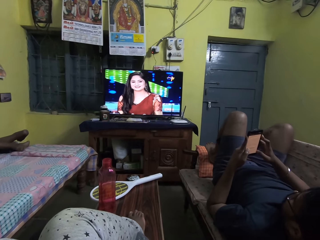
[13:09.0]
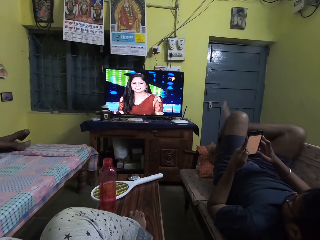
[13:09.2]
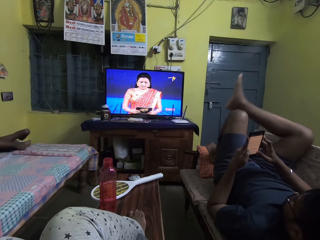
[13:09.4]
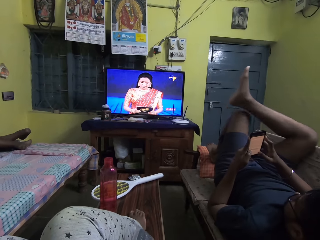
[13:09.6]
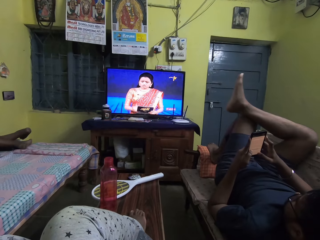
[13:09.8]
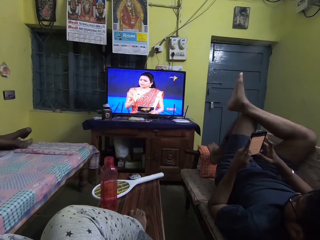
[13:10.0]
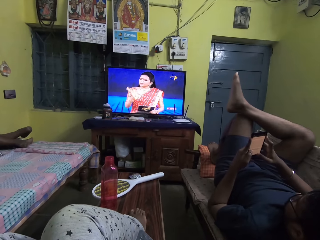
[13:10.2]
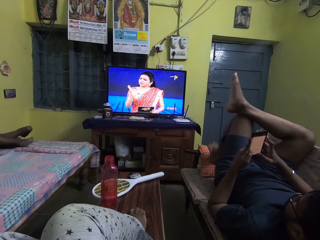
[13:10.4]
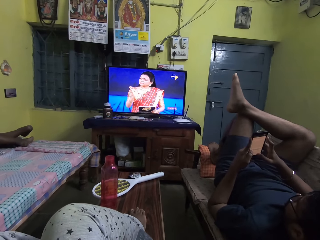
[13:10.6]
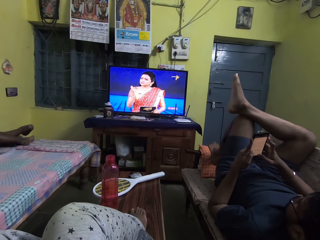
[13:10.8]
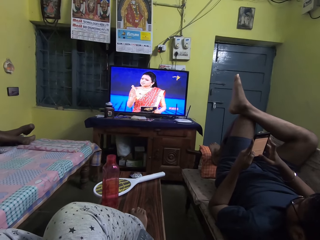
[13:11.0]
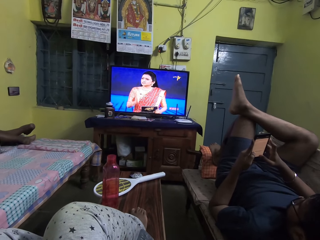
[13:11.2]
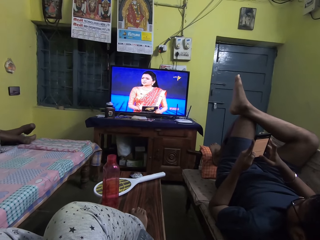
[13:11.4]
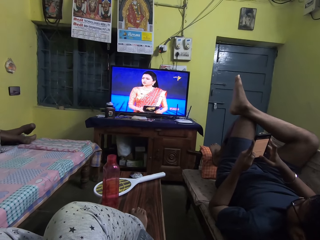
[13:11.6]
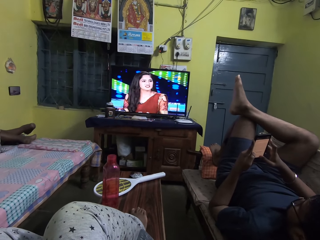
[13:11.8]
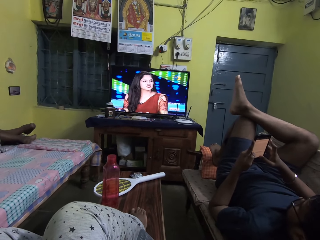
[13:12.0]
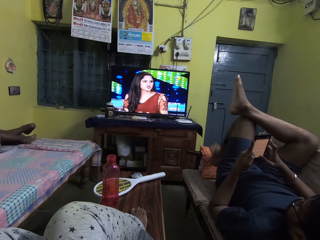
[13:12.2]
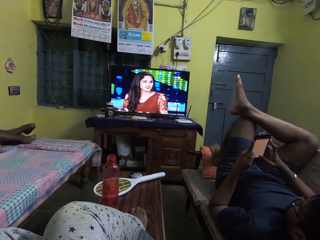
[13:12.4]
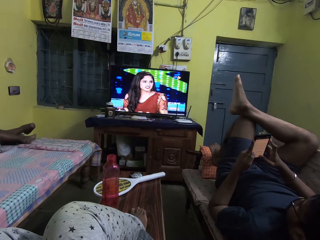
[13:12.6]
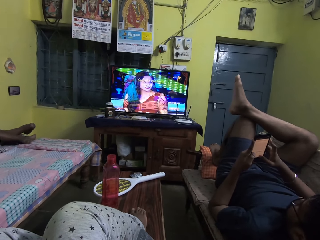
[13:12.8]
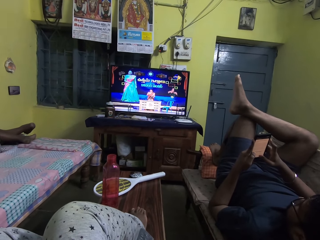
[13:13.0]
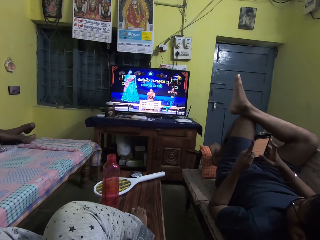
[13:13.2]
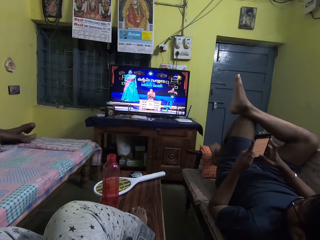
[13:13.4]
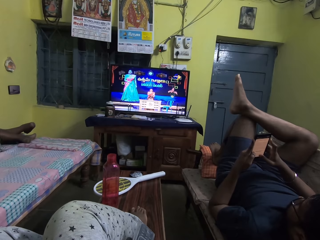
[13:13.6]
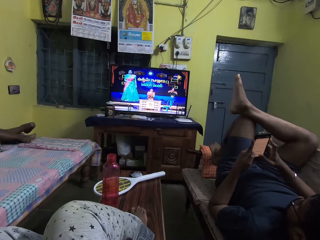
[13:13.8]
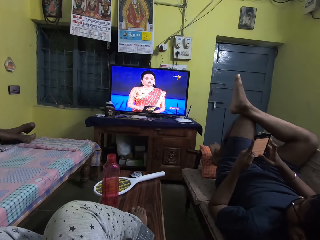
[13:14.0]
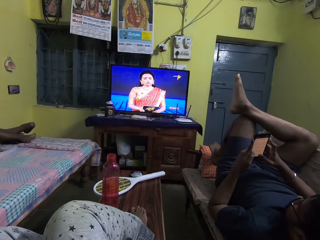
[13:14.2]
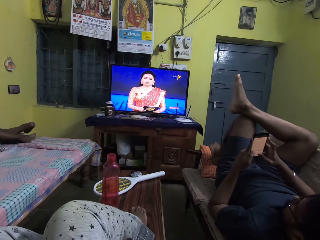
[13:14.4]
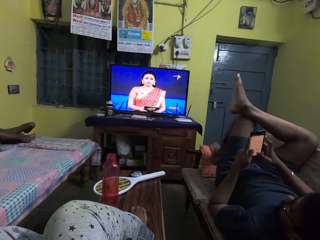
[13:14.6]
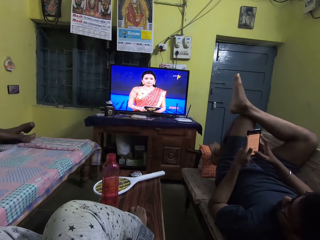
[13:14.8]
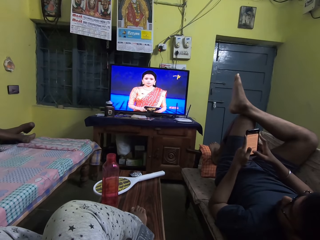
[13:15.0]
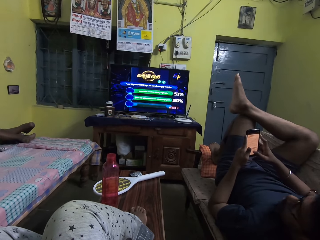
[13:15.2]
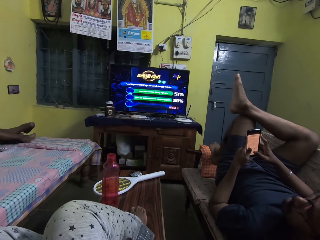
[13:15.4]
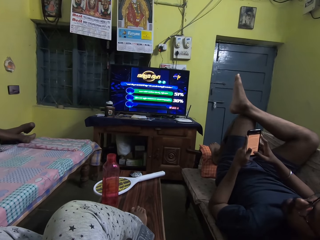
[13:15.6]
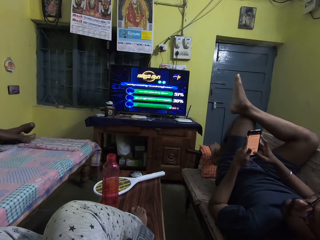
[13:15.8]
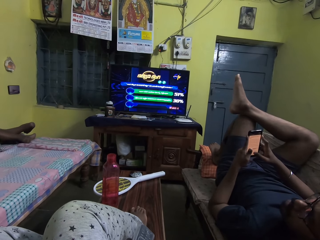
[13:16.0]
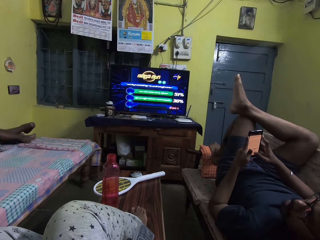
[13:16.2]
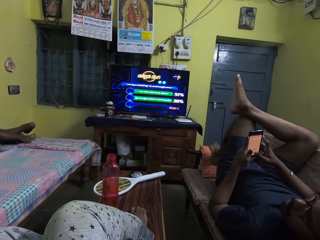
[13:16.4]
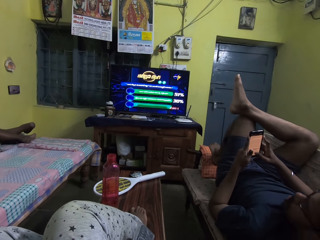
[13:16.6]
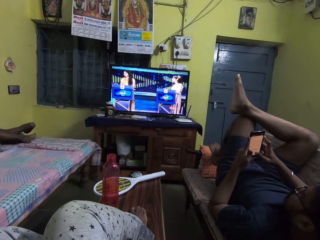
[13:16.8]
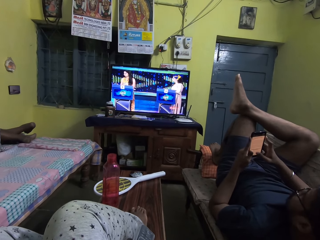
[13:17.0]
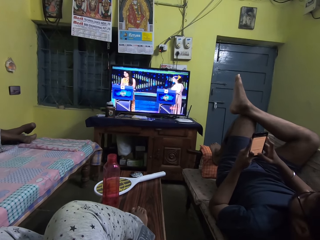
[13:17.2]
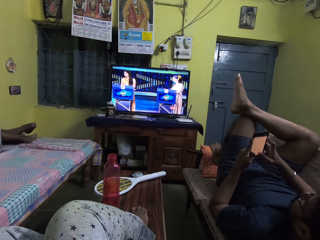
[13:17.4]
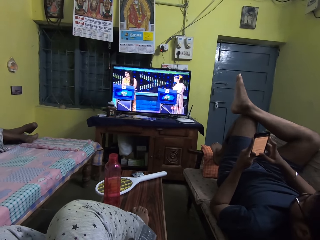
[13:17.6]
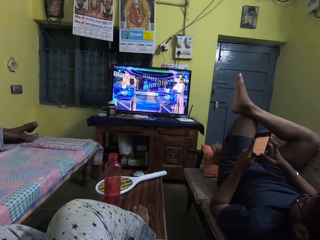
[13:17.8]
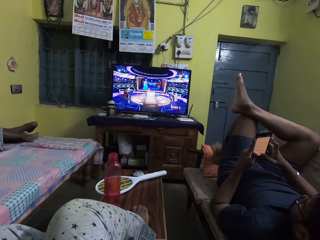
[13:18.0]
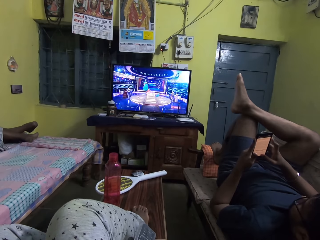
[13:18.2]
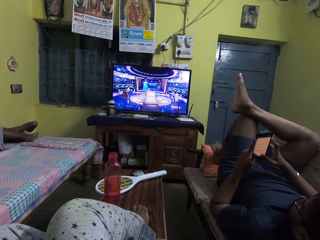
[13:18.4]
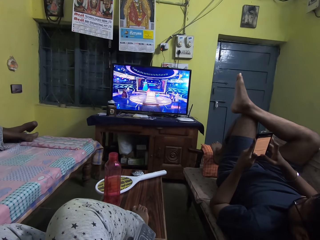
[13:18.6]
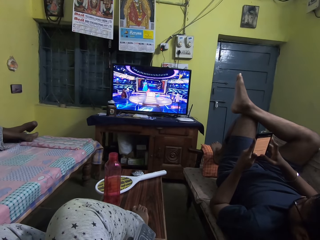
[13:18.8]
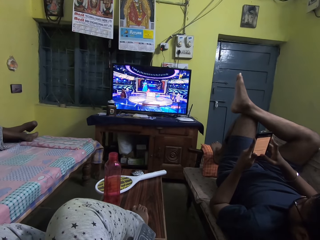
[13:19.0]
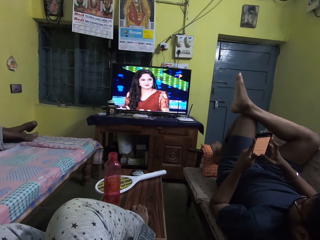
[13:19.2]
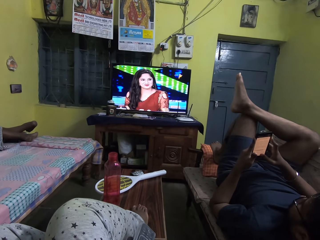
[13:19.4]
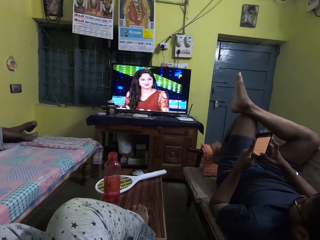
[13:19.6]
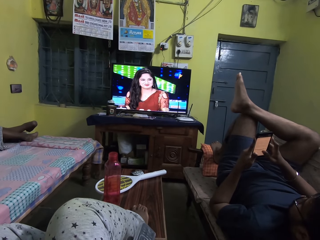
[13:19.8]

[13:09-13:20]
A person puts the right foot on top of the left foot. The person looks at the phone, turns to the camera wearer, and looks at the phone.

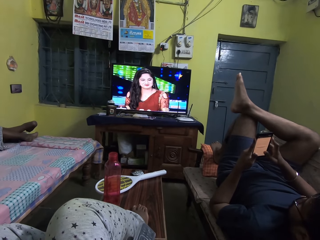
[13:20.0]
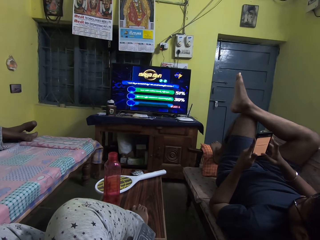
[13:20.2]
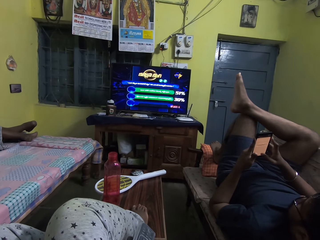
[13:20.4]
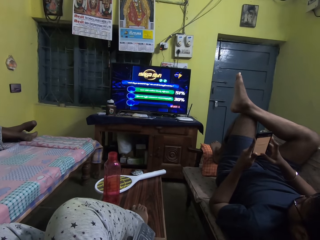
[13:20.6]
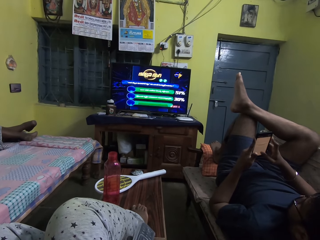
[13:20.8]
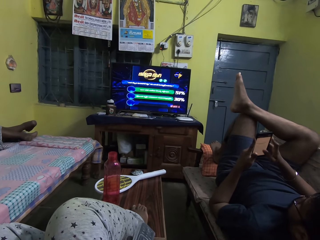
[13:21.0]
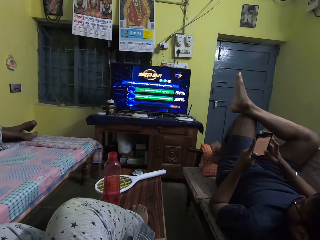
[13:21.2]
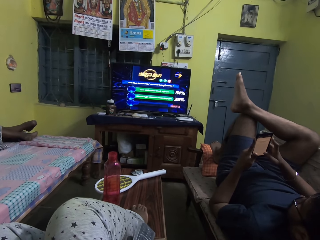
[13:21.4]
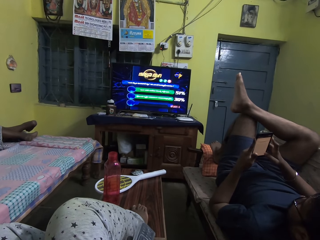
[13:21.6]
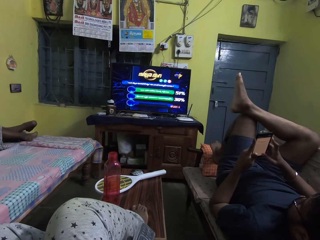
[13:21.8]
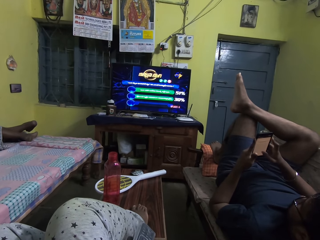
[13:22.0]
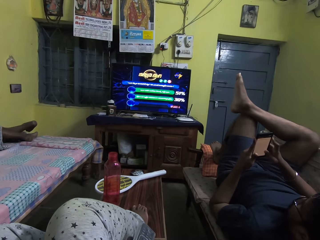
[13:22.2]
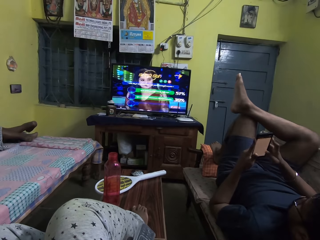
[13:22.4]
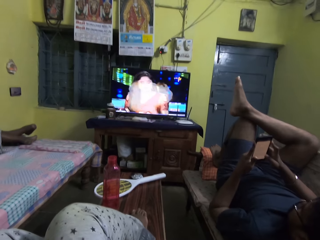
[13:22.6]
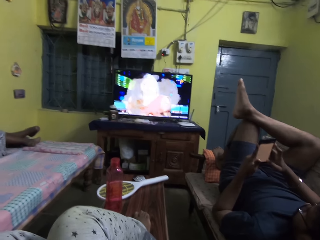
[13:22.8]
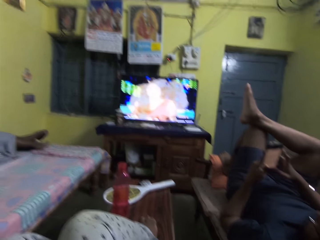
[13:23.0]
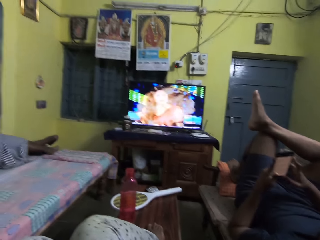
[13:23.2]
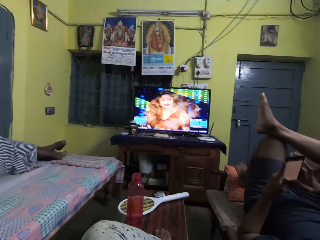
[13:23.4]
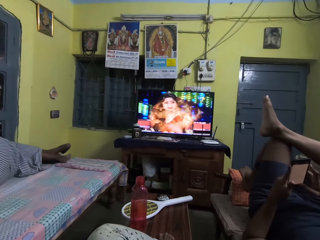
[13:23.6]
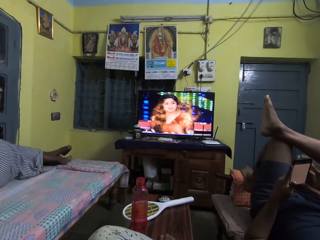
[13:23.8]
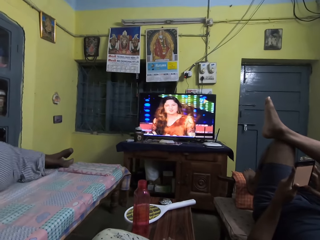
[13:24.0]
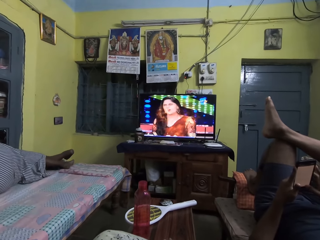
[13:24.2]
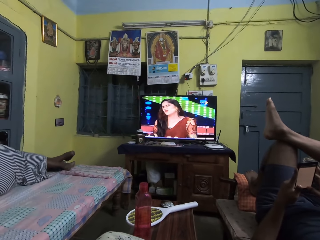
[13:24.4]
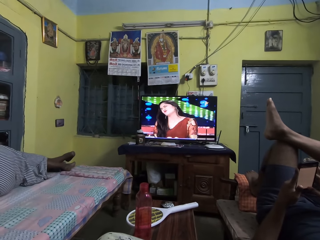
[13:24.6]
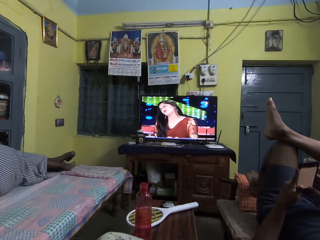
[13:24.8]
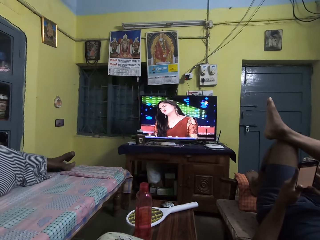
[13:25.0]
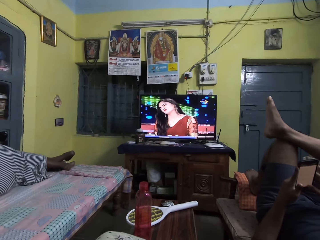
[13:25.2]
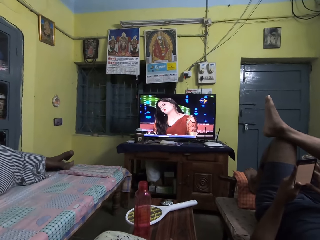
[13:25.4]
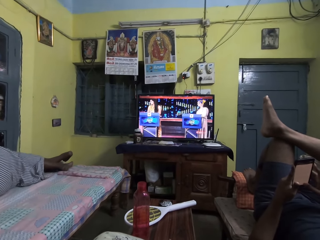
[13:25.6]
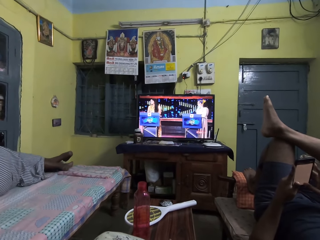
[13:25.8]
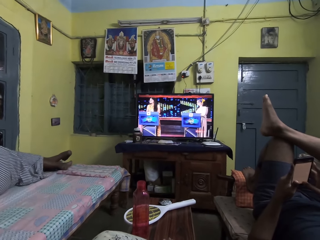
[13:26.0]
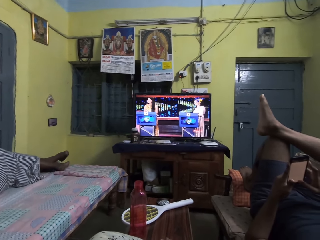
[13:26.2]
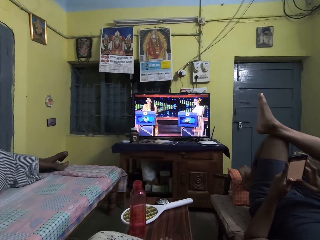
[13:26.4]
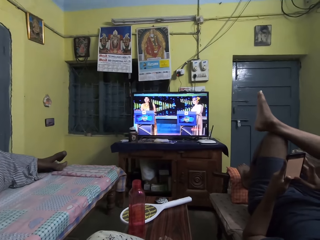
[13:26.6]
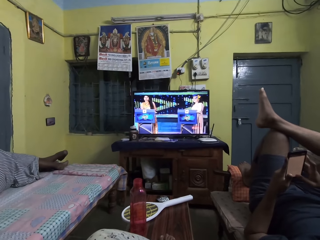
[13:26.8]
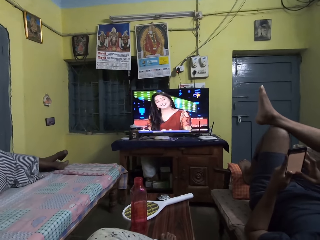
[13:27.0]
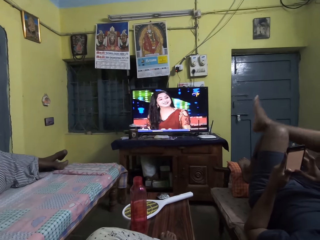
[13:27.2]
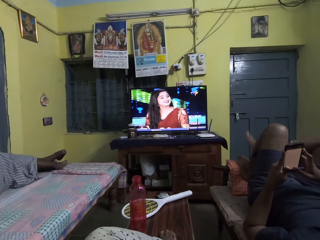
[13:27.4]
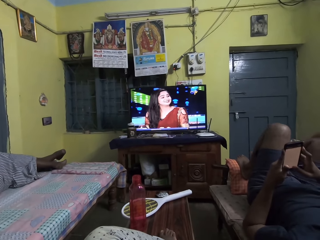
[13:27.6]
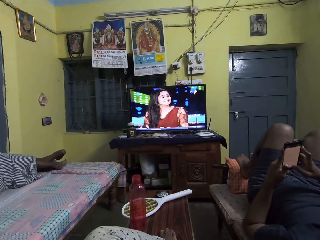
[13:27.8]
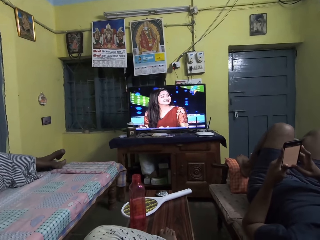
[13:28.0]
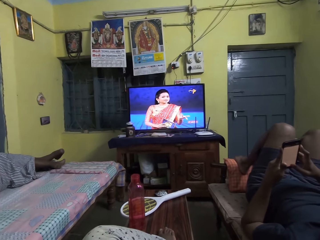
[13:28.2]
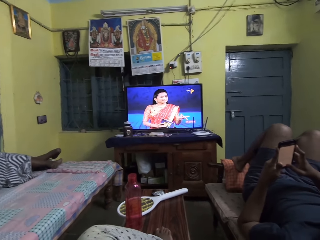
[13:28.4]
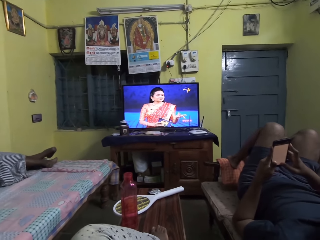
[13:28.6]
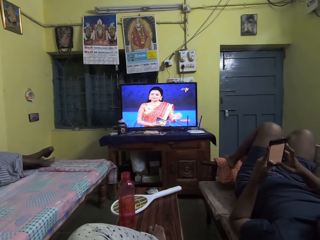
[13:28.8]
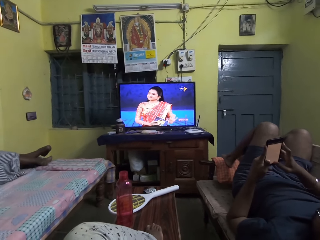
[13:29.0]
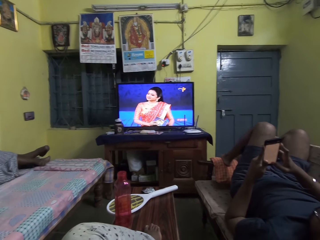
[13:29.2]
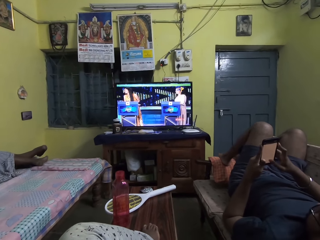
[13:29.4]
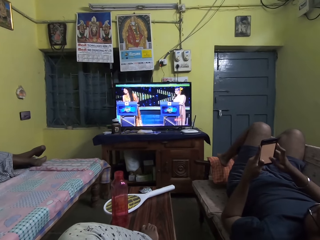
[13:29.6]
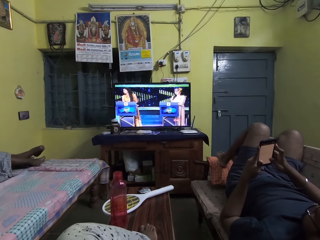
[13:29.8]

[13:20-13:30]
A person scrolls the phone. The camera wearer turns the head. They watch television. The person drops the right foot. The camera wearer adjusts the left foot on the arm seat.
